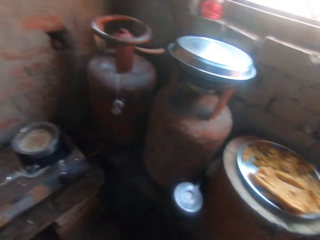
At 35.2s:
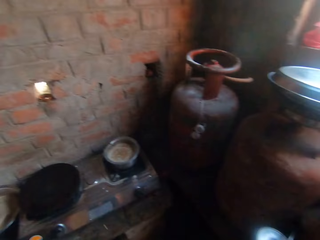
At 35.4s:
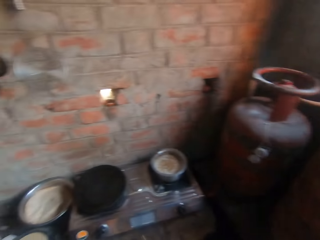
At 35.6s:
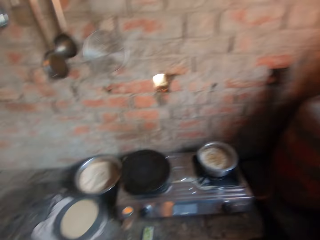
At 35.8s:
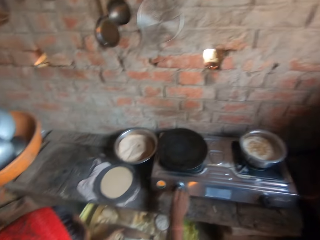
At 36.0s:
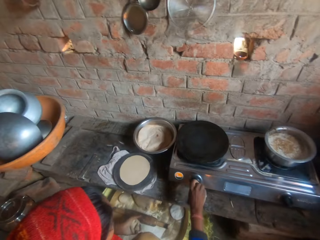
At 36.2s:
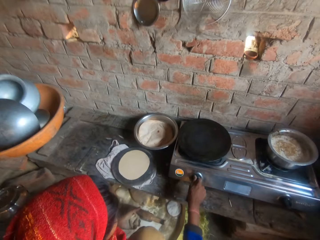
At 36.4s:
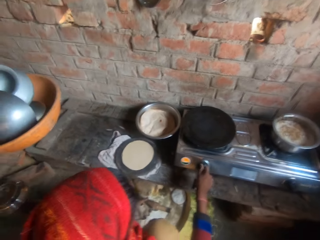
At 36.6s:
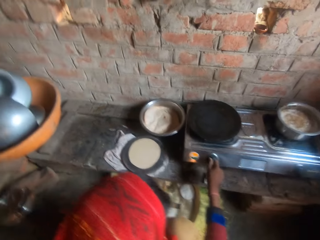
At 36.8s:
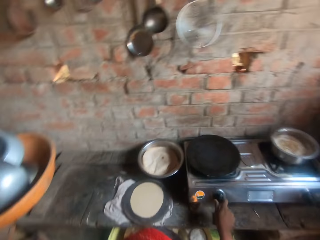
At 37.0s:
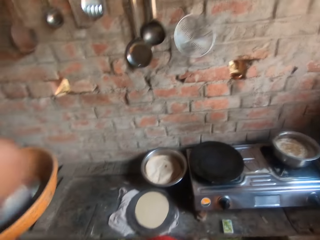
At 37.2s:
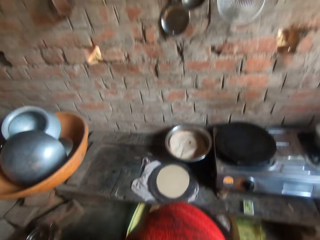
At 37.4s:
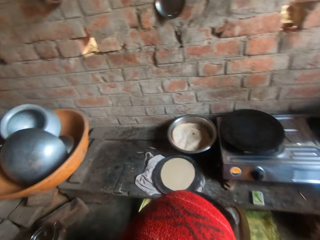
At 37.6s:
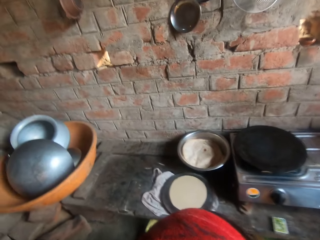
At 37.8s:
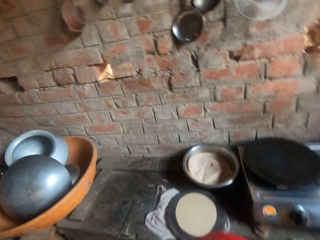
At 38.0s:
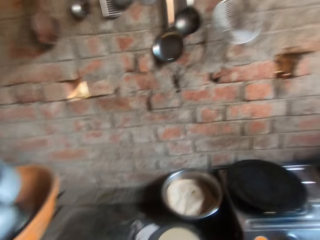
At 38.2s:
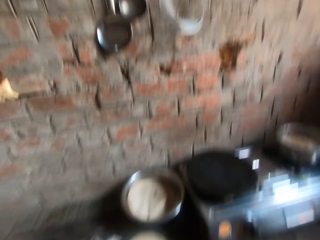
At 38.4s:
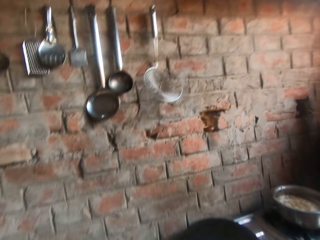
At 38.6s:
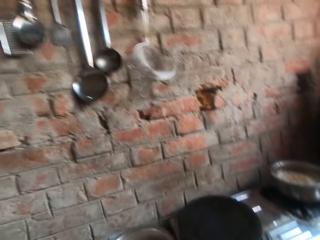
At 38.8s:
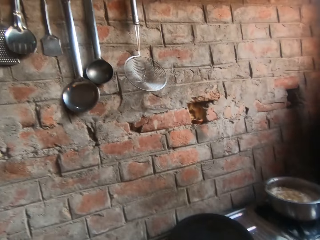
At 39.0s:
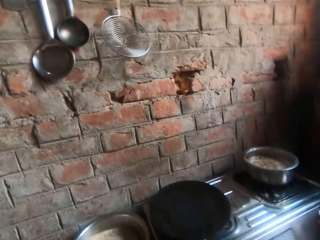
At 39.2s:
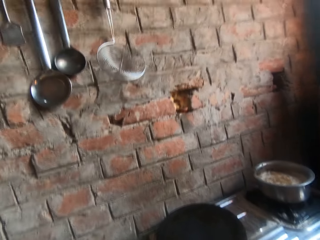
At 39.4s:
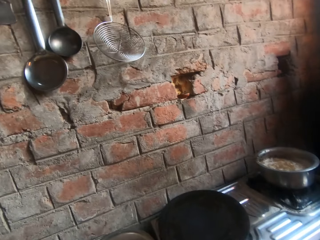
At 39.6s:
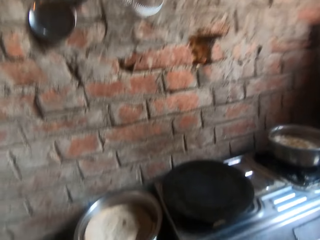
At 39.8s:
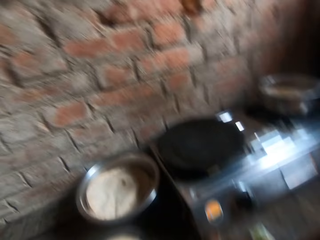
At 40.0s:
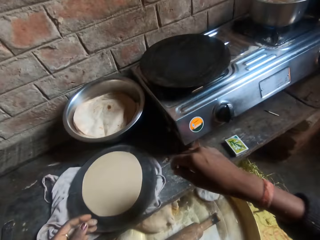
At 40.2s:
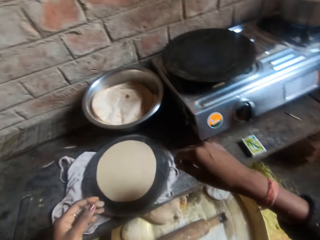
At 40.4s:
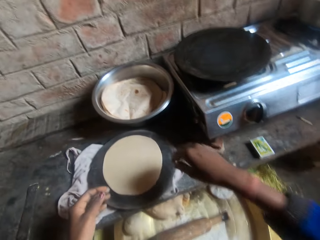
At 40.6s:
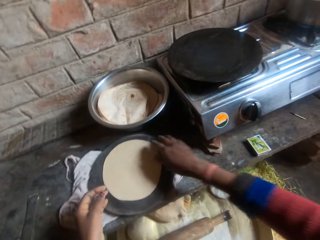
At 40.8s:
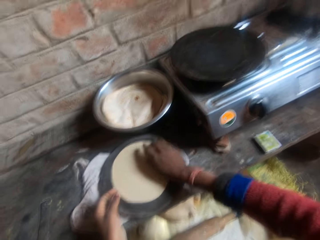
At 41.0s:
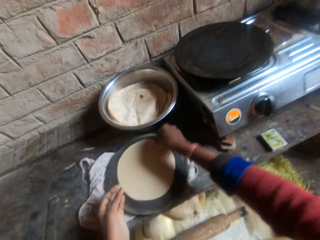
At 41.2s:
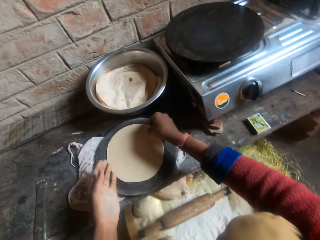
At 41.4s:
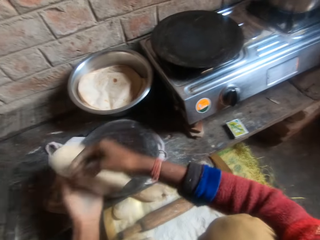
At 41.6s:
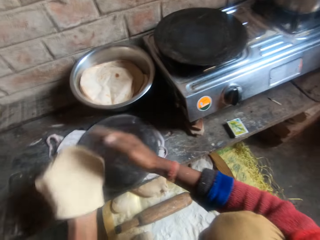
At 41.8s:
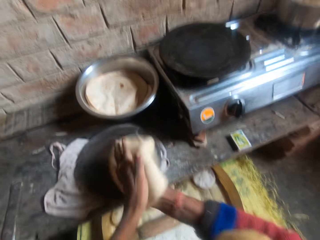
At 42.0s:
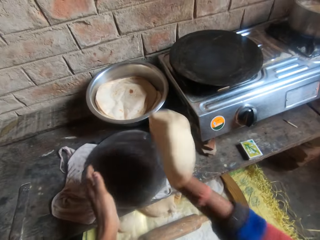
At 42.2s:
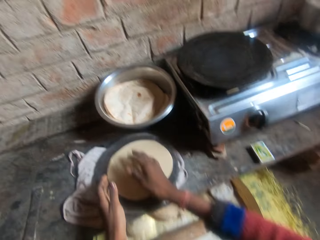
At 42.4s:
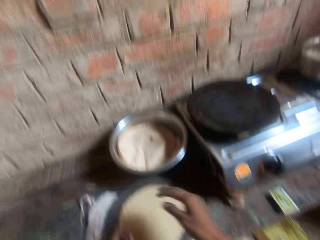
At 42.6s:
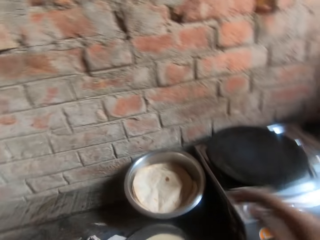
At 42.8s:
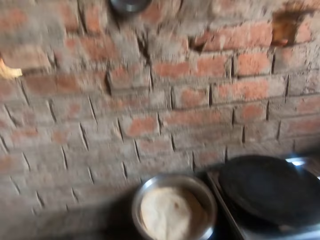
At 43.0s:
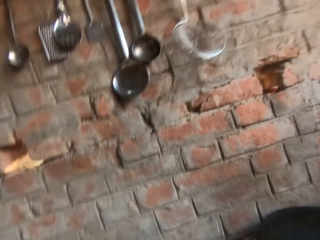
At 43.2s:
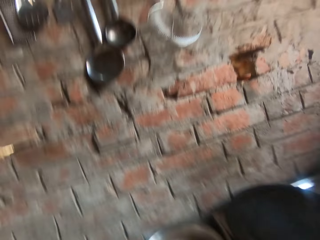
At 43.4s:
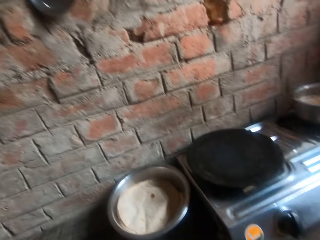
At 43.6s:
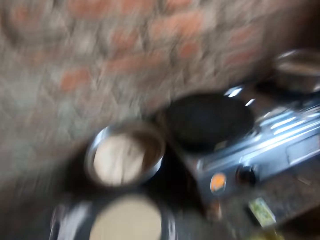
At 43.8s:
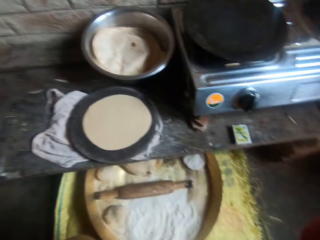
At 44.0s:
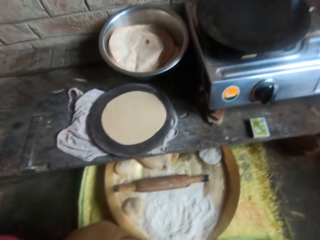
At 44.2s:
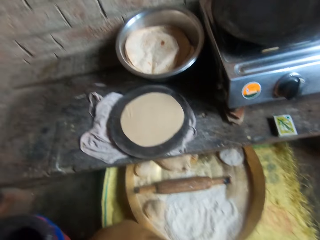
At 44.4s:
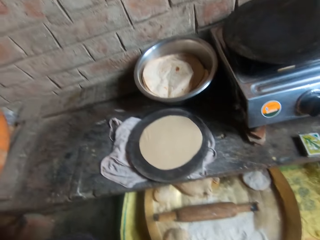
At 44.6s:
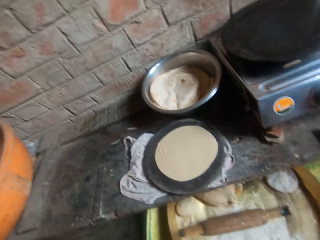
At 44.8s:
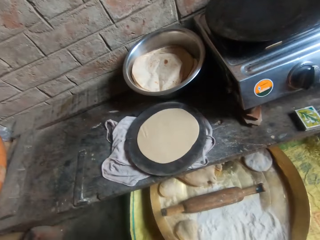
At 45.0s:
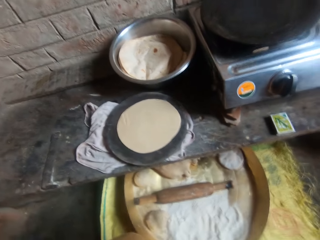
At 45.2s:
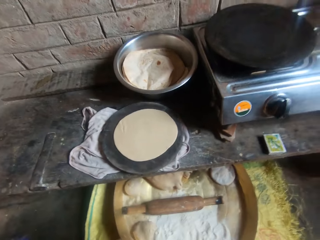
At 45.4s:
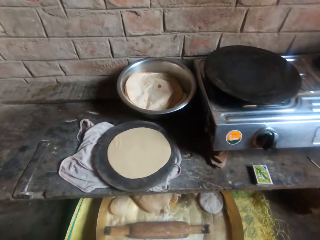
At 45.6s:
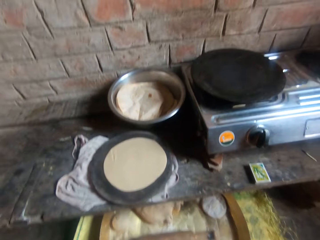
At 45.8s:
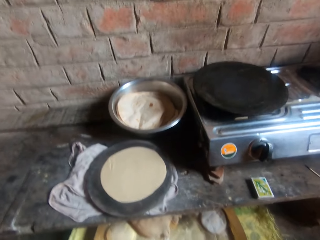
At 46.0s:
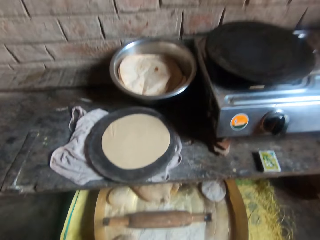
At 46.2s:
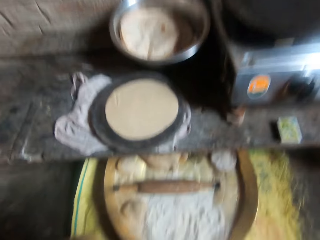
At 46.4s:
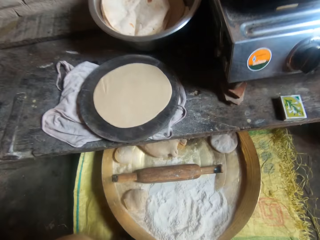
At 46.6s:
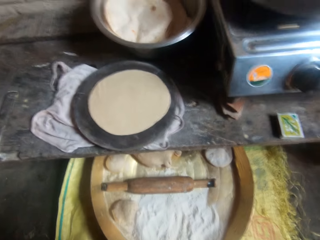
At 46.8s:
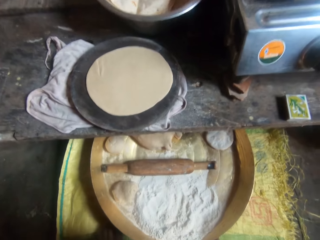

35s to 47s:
The camera wearer looks around. A man places the camera on the camera wearer. The man talks to the camera wearer. The camera wearer gives the camera to the man. She moves her hand forward and picks up the dough. The man talks to the camera wearer. The camera wearer lifts up the dough and places the dough on her other hand. The man talks to the camera wearer. The camera wearer places the dough on the rolling board. She raises her hand towards her face. She stares at the wall. She stares at the dough.

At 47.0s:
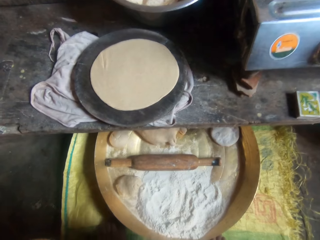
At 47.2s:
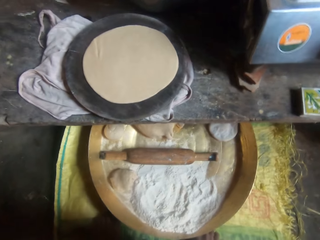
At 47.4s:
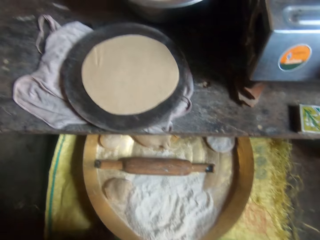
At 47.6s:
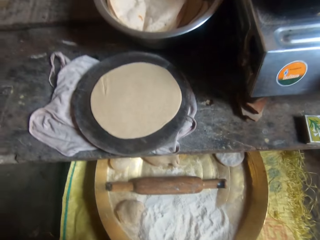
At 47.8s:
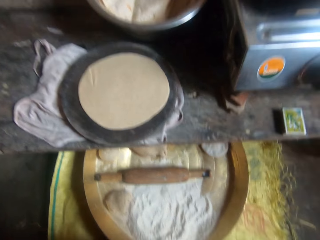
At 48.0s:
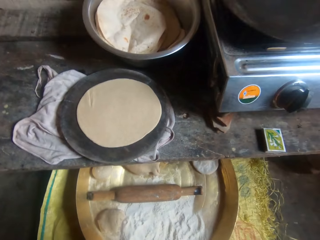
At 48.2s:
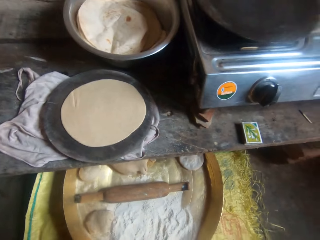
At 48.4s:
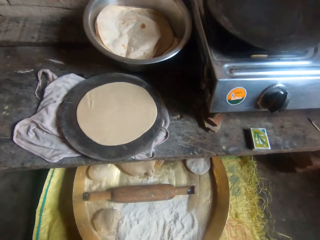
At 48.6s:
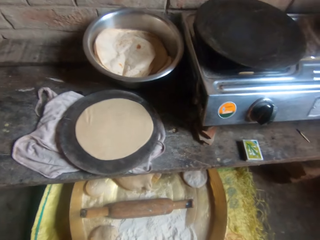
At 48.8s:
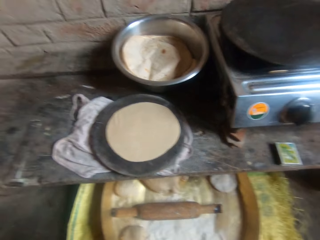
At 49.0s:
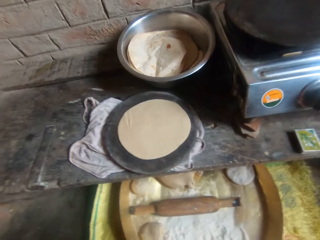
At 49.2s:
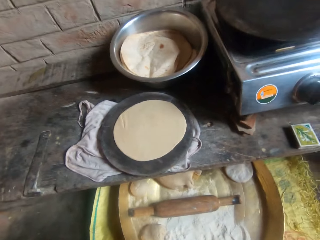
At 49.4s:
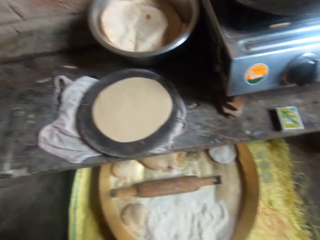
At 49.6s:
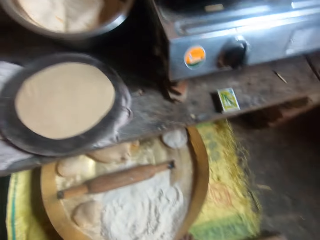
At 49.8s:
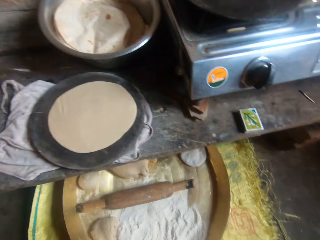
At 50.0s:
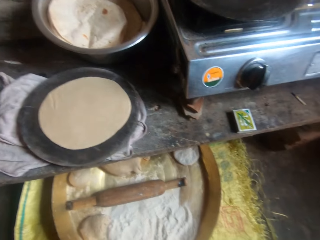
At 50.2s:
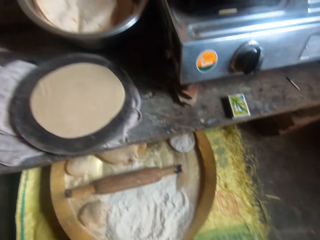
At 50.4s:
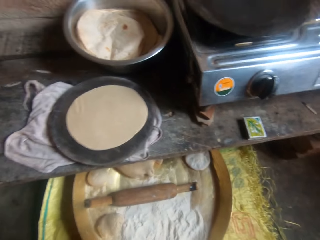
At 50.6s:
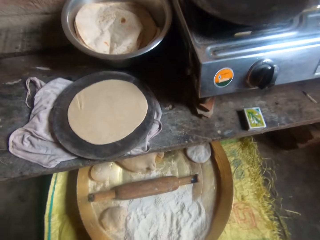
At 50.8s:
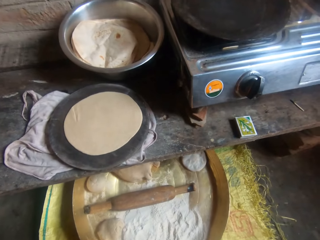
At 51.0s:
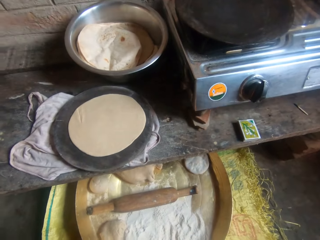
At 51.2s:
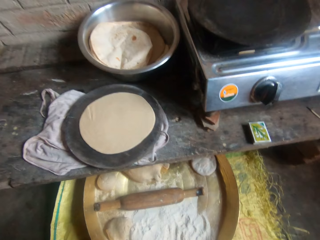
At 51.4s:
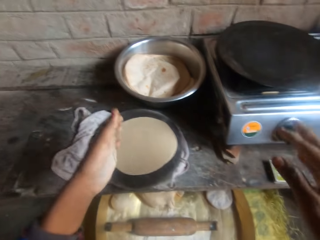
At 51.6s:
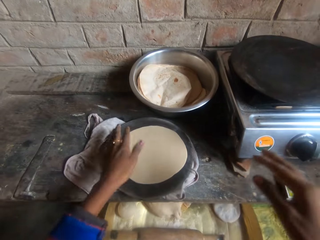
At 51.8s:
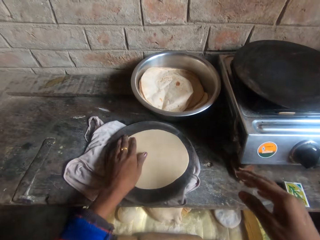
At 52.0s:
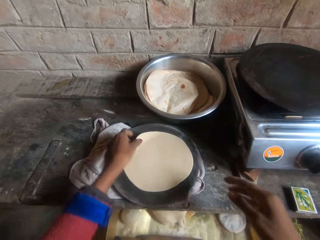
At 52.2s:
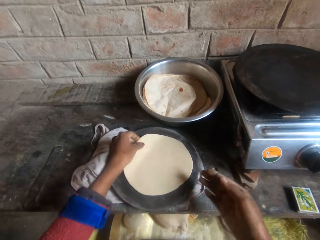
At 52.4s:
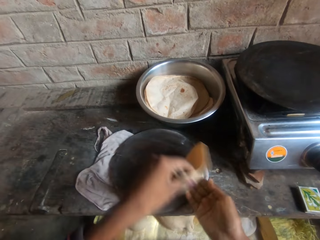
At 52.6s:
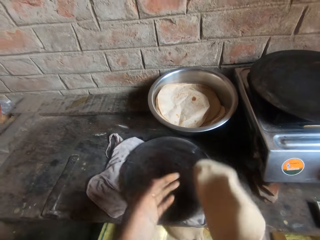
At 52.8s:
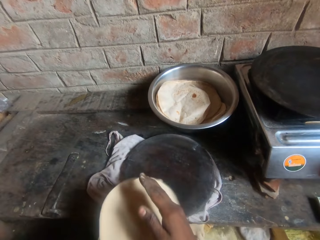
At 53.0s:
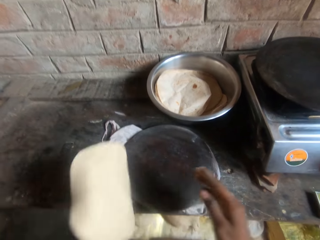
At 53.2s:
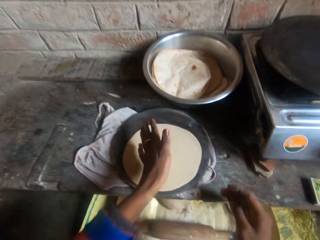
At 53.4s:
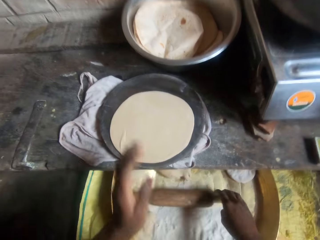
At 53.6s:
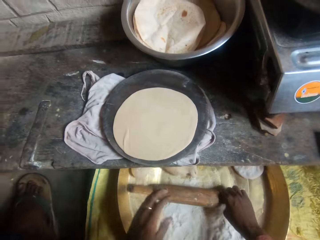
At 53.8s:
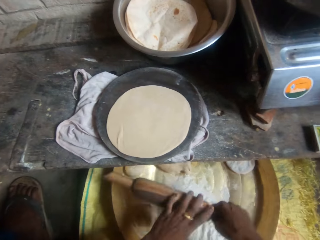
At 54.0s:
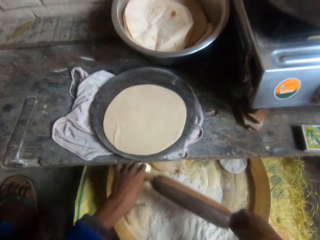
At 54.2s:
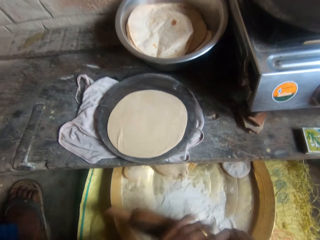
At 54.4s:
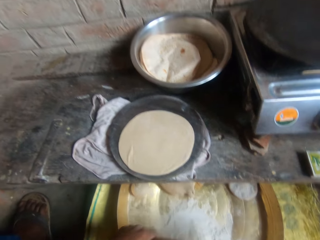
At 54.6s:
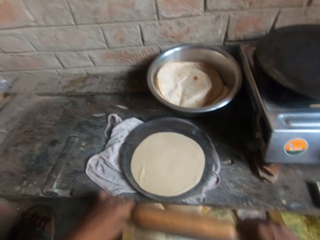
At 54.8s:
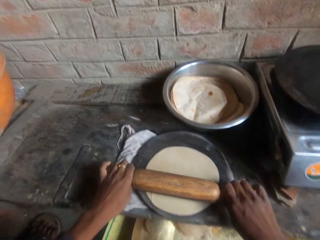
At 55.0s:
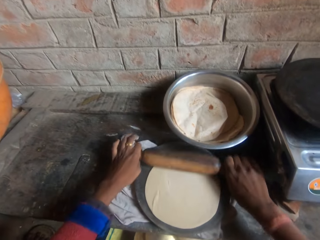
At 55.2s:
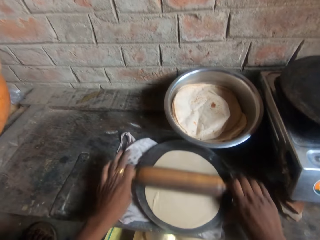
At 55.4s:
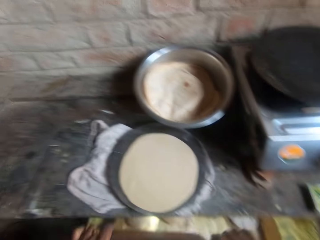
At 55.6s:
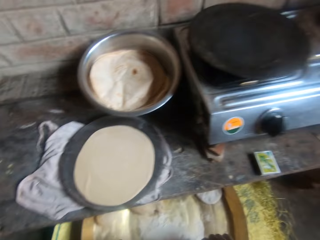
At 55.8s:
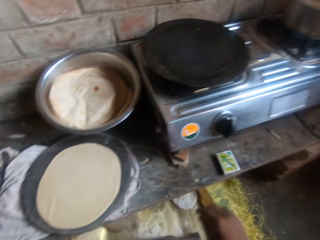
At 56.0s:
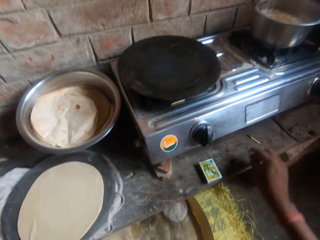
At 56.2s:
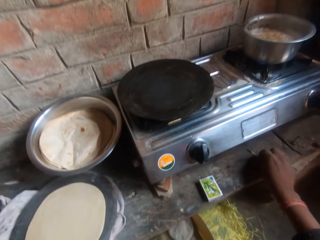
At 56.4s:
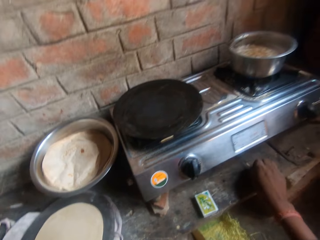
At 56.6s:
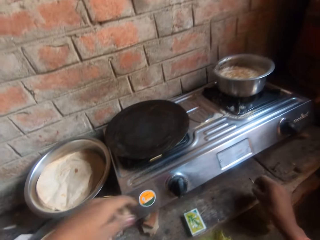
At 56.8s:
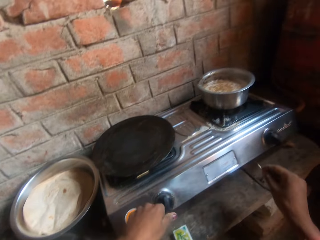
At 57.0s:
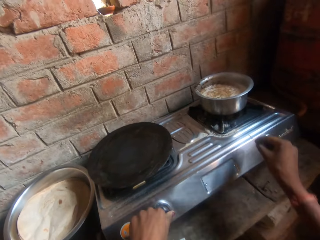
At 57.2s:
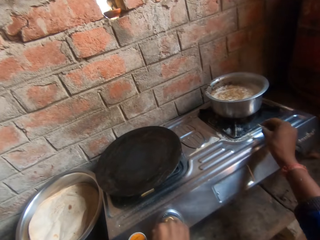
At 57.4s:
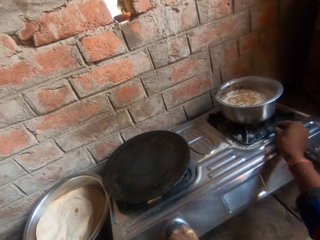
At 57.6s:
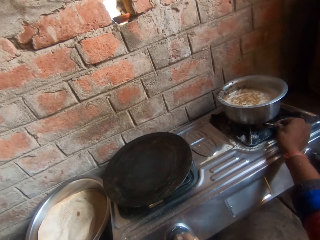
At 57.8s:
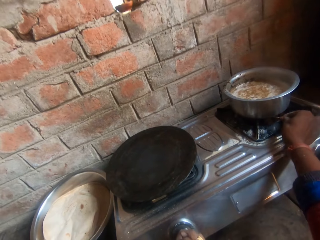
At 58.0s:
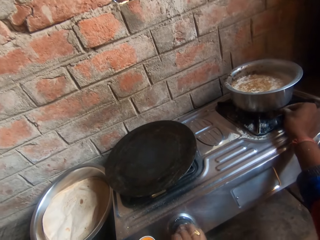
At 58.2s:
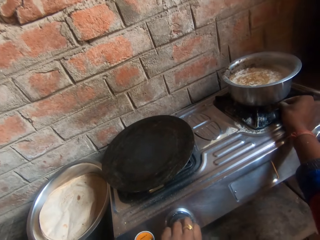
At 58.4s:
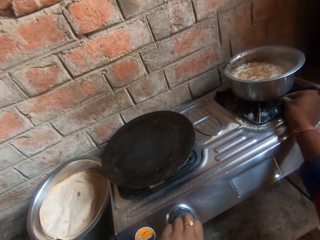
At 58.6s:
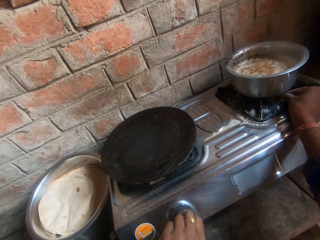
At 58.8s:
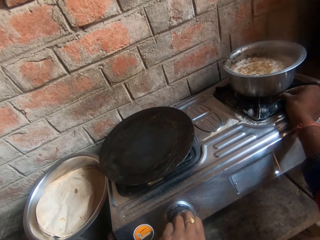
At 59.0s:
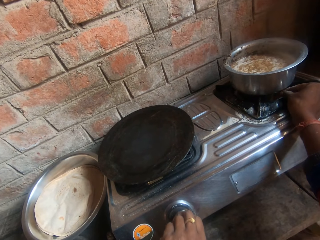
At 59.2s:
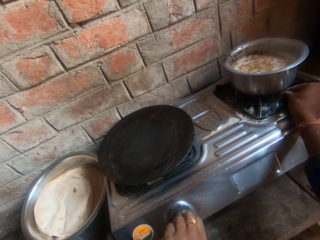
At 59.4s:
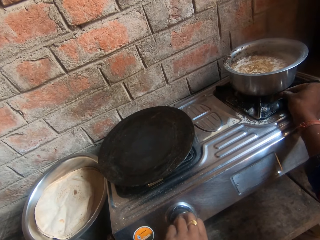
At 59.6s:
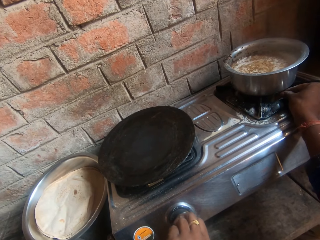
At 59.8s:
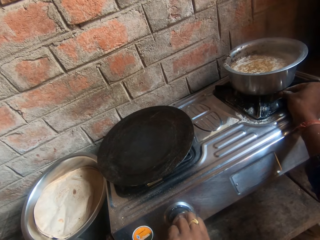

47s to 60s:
A man talks to the camera wearer. The camera wearer stares at the dough. She lowers her hands, places her hand on the dough, lifts up the dough, places the dough on her other hand and places the dough on the rolling board. She lowers her hands. She picks up the rolling pin and wipes the rolling pin with her other hand. She moves the rolling pin forward. She flattens the dough with the rolling pin. She kneads the flour on the board with the rolling pin. She lowers her hands. She moves her right hand forward. She picks up the match stick on the table. She moves her left hand forward. She presses the knob on the gas cooker. She lights the match stick with the gas cooker. She turns the cooker knob.
